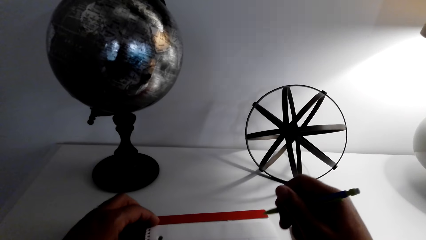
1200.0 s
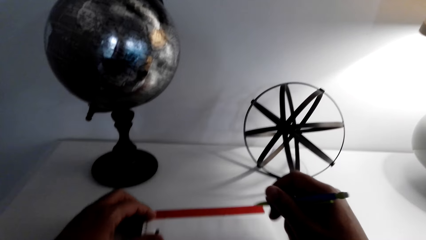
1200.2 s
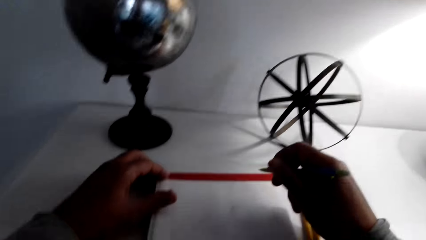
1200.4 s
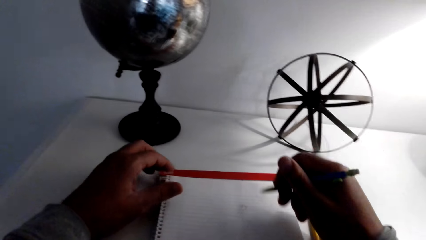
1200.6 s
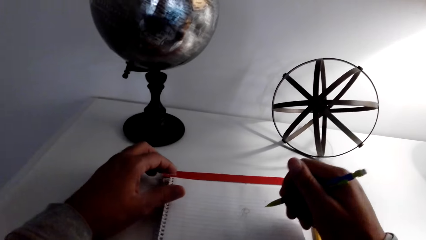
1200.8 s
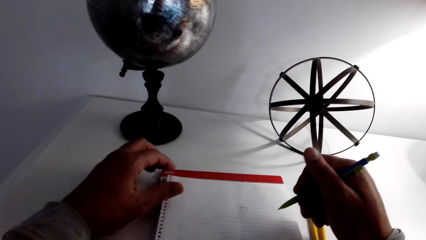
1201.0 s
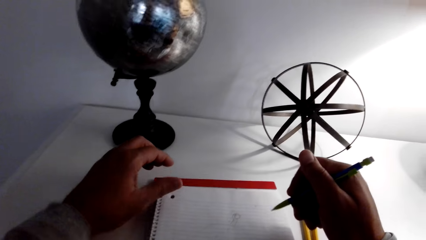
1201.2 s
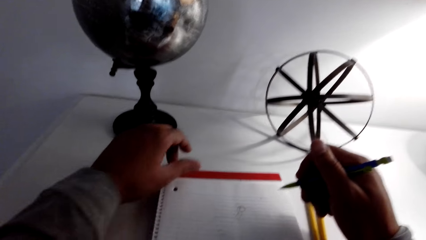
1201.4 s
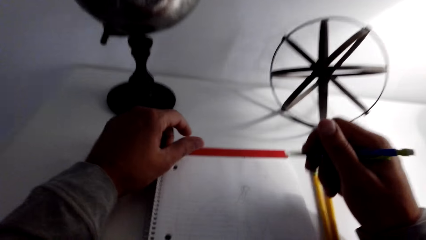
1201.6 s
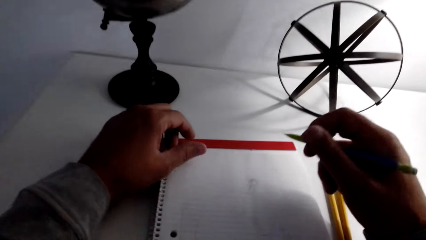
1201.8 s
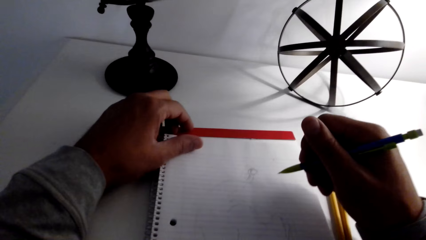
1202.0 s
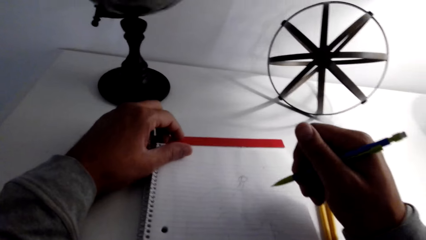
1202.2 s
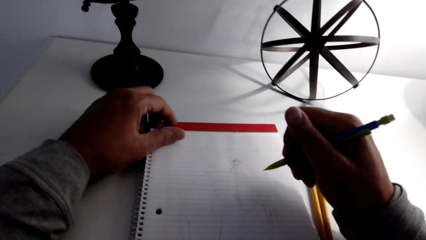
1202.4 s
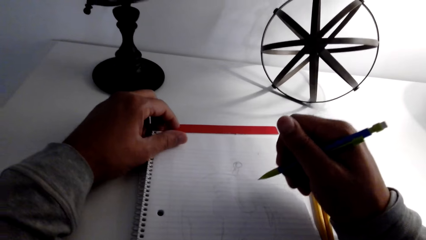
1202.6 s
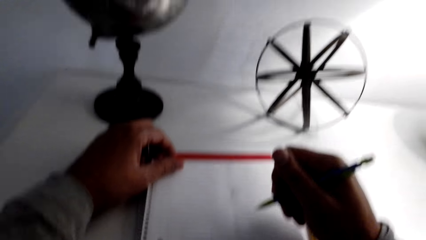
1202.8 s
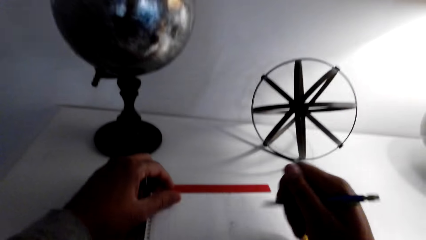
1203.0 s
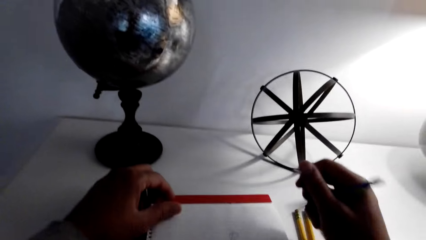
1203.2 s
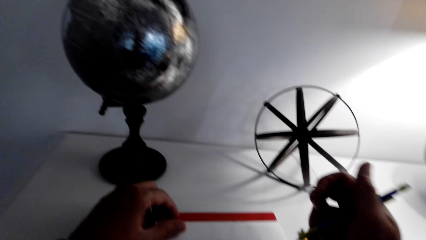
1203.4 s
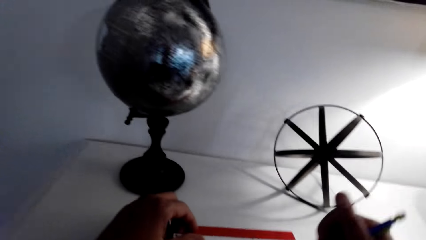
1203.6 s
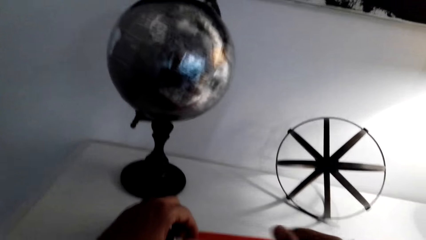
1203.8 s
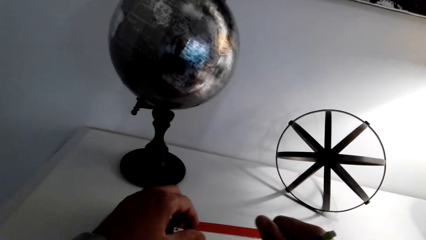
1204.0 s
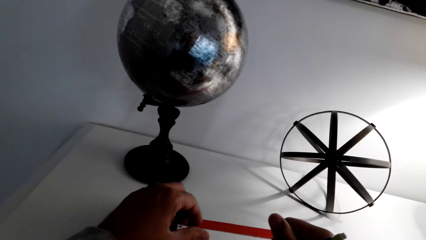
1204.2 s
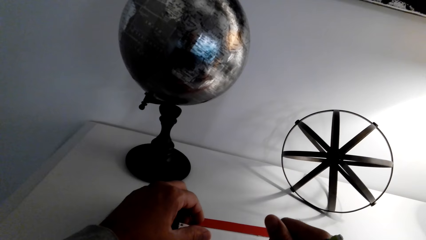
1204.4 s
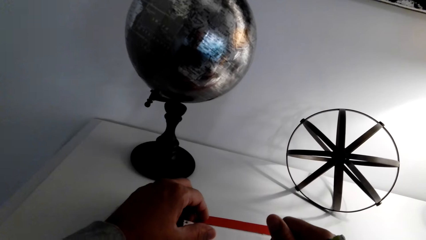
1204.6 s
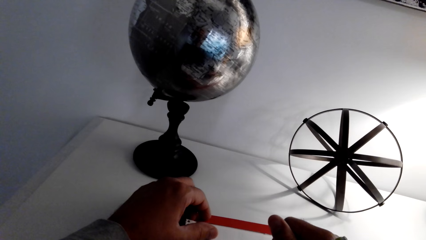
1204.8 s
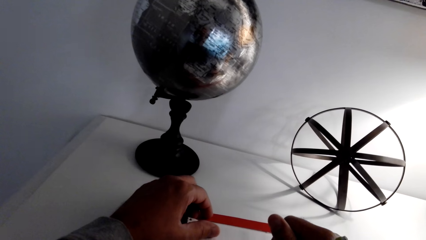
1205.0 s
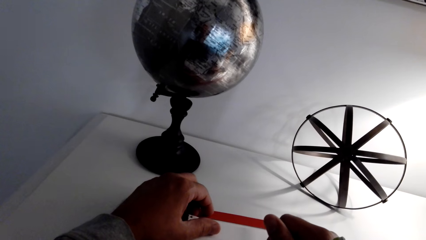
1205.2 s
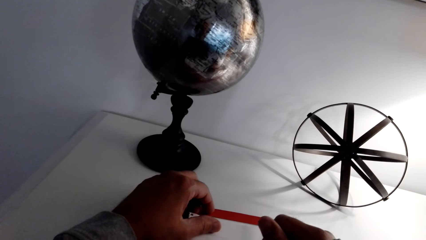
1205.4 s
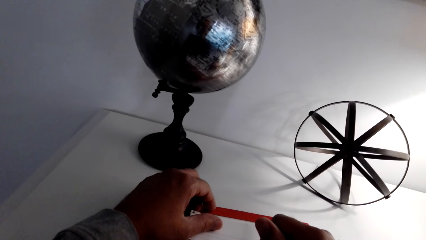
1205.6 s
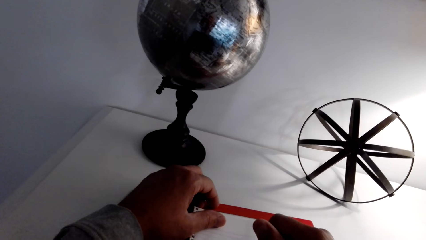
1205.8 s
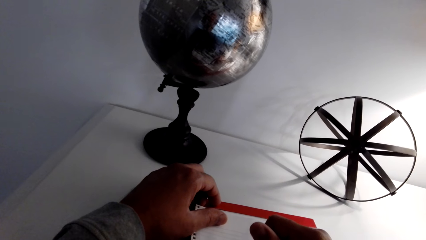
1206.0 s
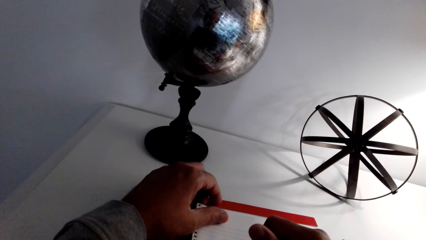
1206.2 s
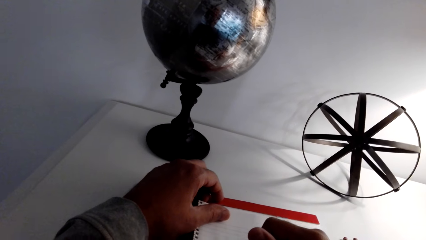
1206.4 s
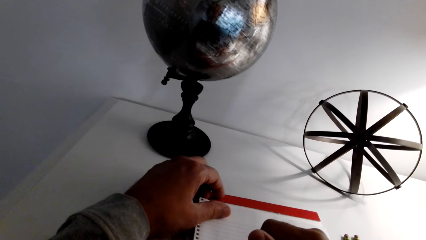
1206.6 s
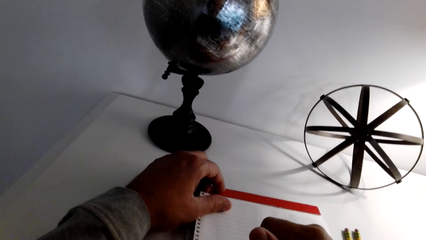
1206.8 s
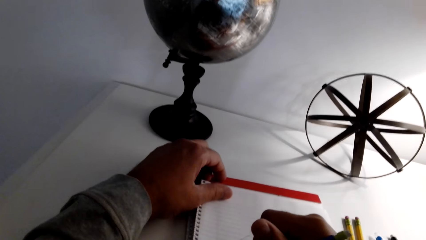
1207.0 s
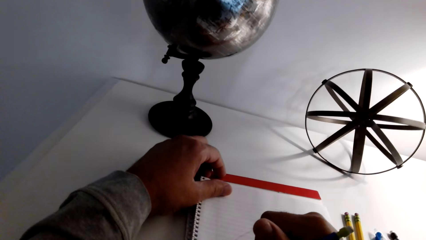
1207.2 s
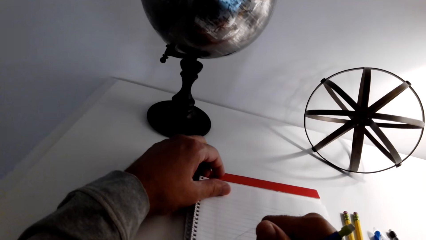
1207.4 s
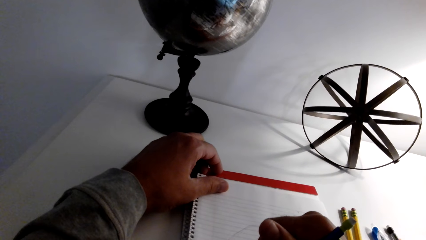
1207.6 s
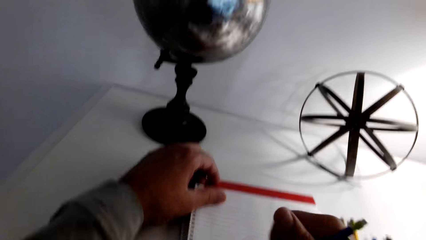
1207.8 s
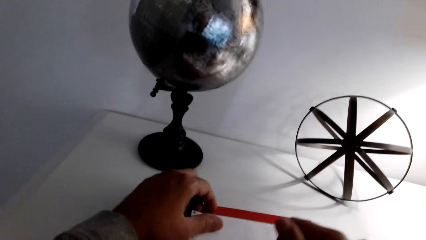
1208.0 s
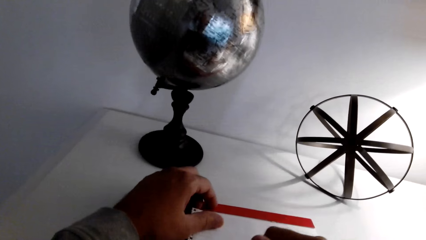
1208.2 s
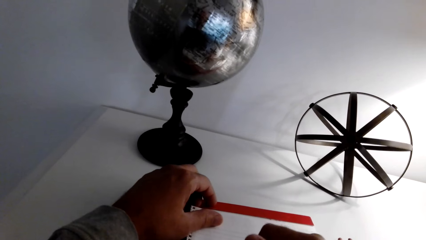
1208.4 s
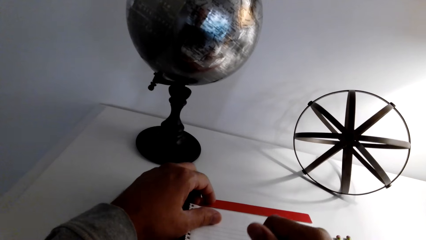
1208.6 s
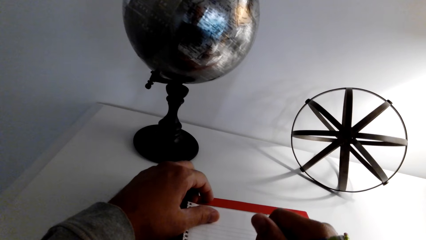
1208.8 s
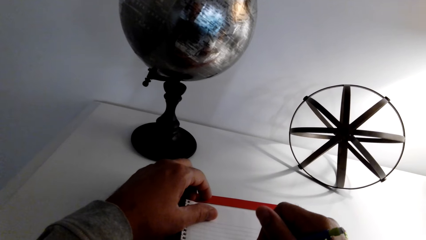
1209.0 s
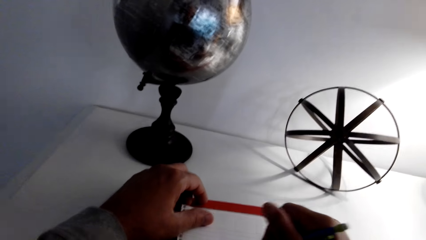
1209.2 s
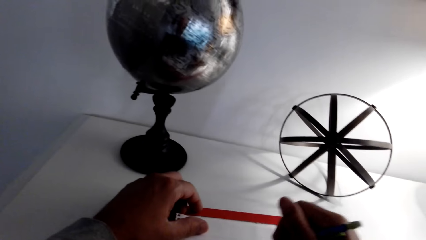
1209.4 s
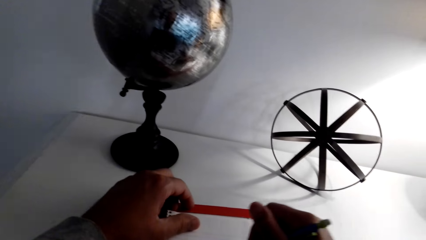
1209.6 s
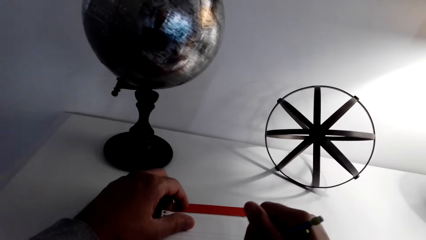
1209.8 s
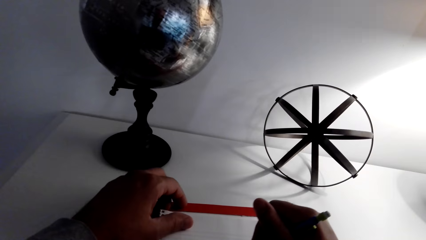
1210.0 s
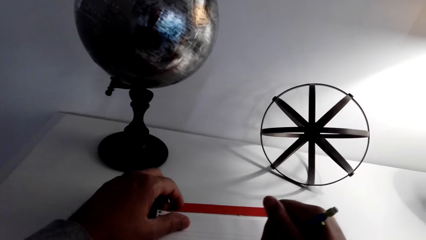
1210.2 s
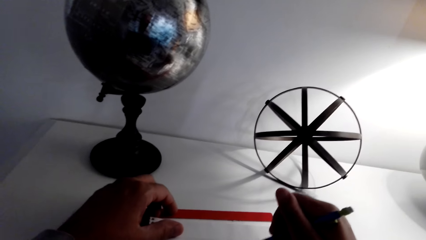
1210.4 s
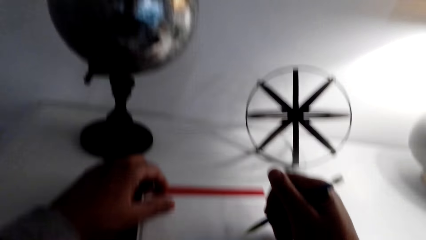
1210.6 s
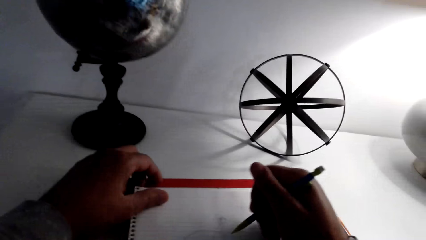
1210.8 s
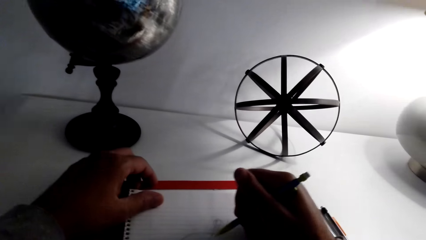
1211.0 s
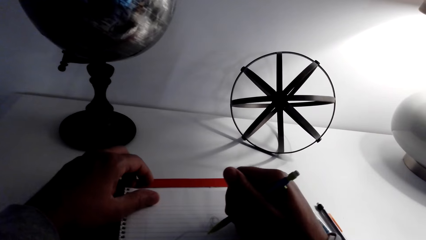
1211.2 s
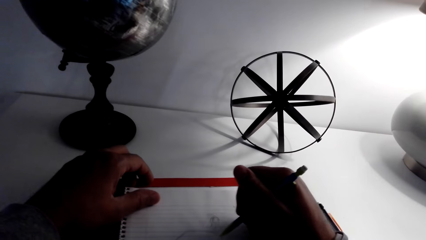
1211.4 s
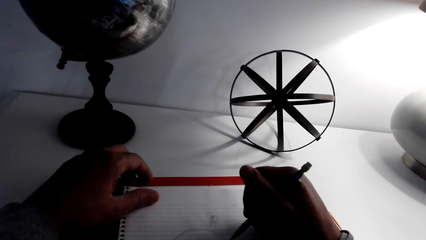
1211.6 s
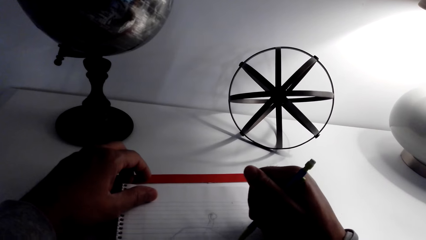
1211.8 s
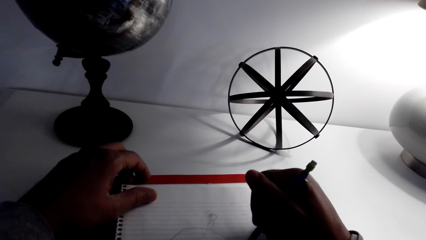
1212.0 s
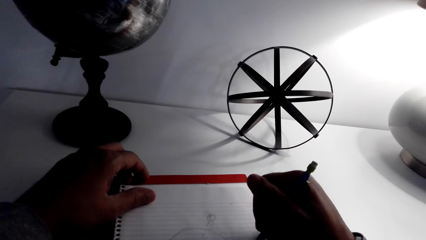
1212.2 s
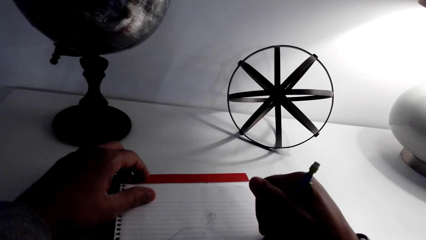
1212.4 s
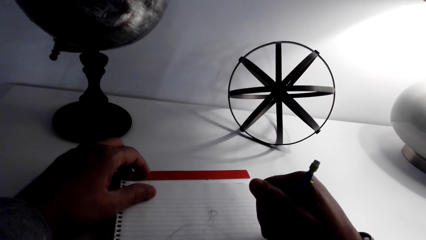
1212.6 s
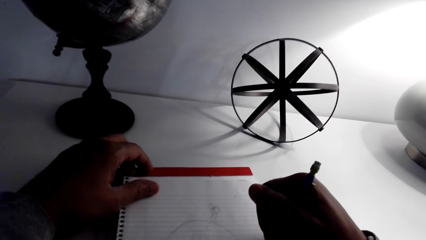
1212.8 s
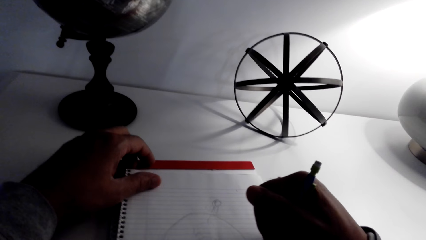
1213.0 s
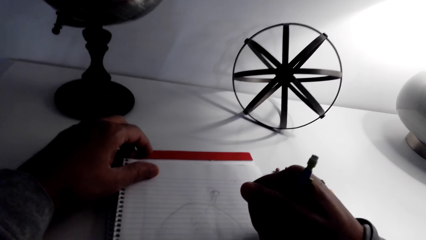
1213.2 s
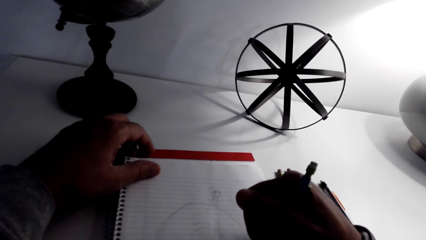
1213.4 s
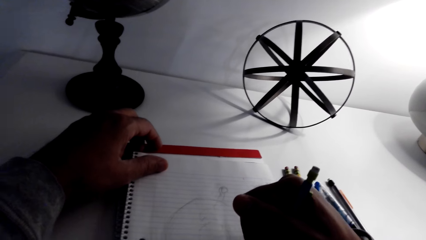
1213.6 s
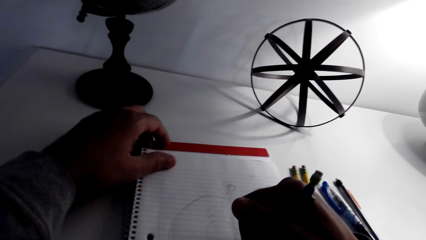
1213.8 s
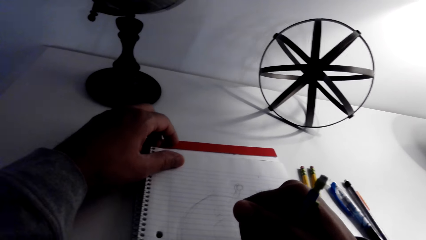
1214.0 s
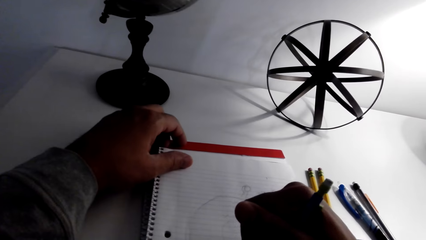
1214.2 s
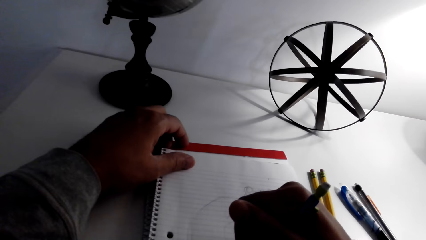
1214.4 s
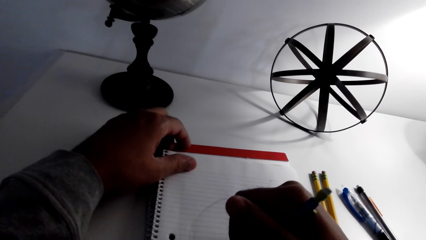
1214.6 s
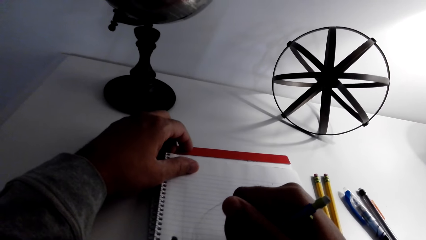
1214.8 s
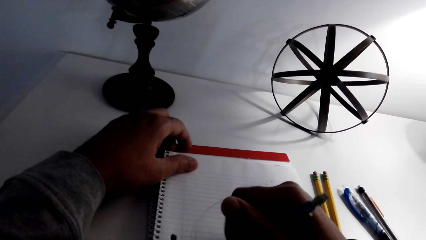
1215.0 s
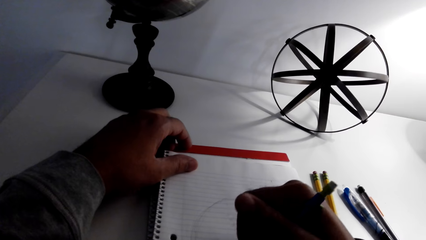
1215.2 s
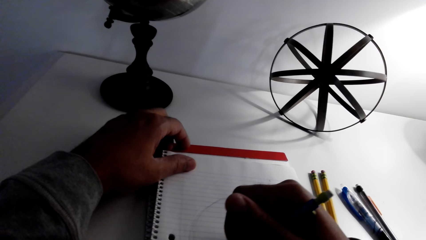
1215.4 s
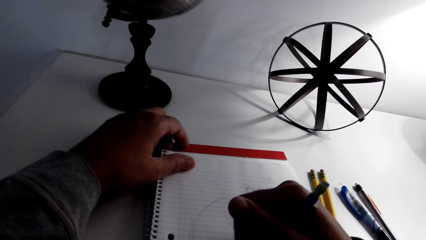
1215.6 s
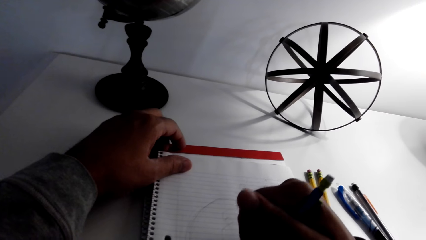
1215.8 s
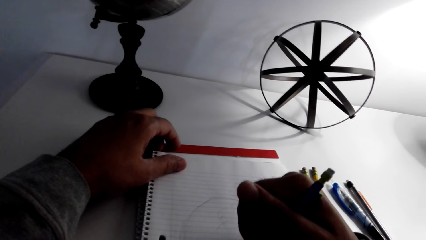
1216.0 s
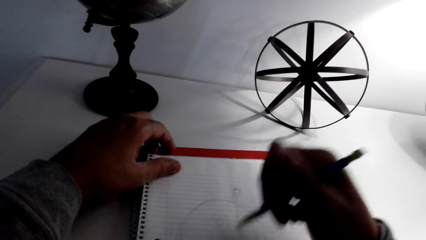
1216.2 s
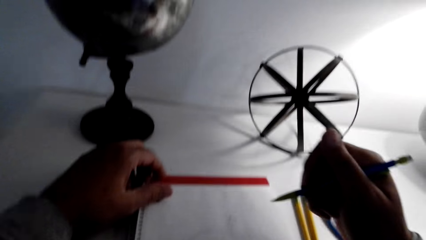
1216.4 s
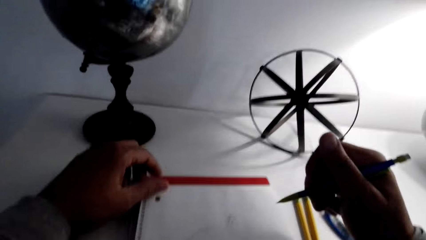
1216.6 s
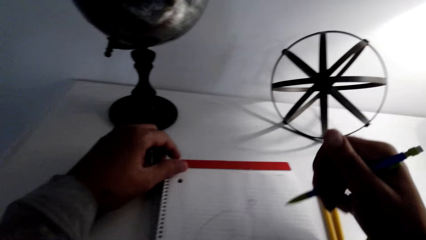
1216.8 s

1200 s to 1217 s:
The camera wearer looks at the drawing. They draw.
